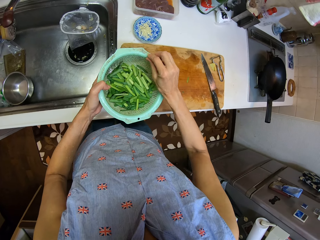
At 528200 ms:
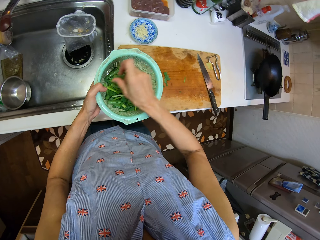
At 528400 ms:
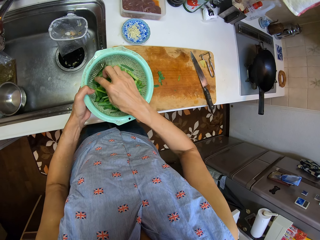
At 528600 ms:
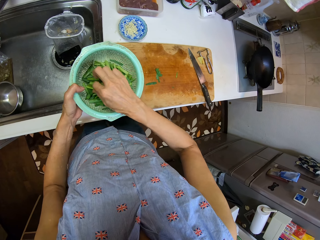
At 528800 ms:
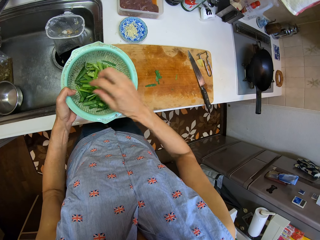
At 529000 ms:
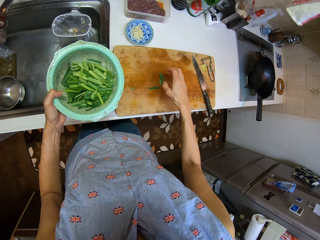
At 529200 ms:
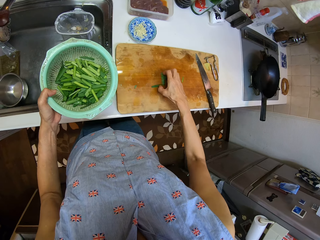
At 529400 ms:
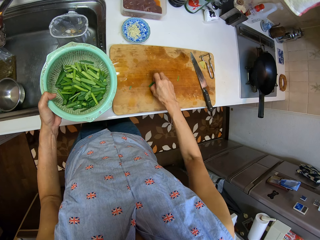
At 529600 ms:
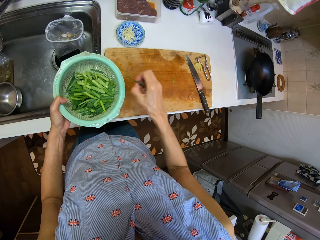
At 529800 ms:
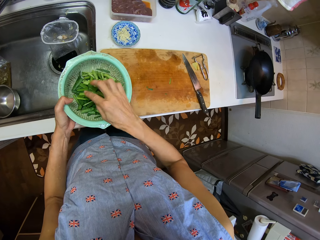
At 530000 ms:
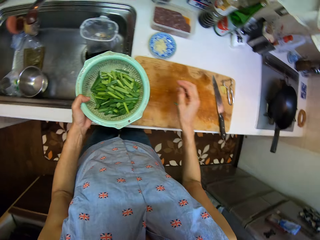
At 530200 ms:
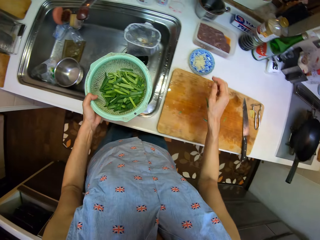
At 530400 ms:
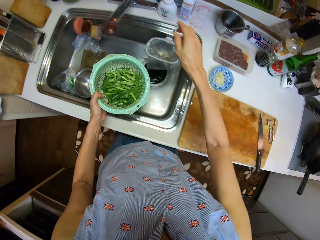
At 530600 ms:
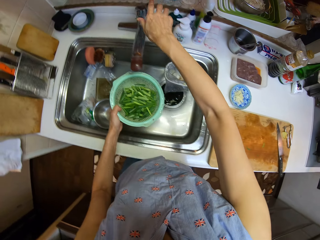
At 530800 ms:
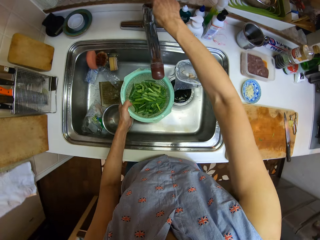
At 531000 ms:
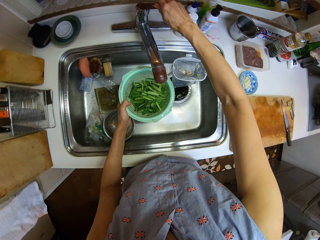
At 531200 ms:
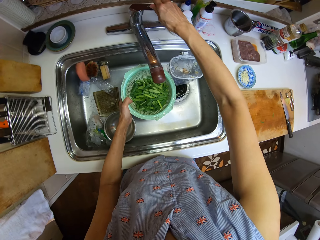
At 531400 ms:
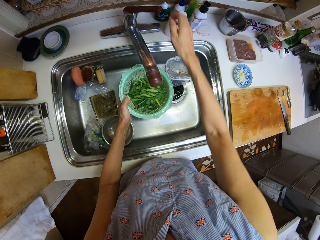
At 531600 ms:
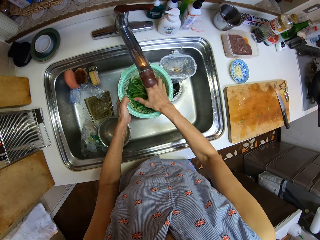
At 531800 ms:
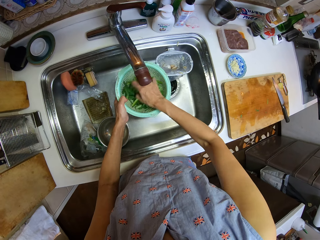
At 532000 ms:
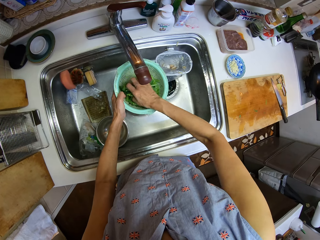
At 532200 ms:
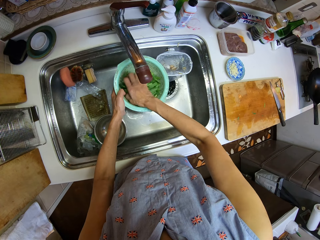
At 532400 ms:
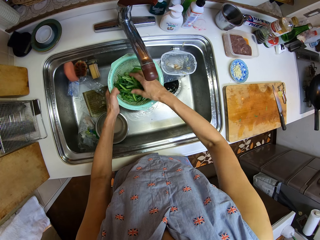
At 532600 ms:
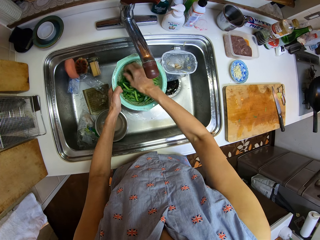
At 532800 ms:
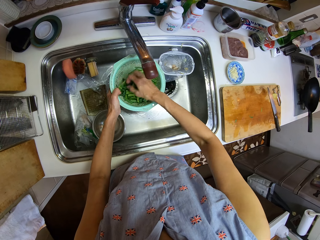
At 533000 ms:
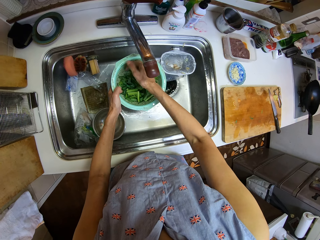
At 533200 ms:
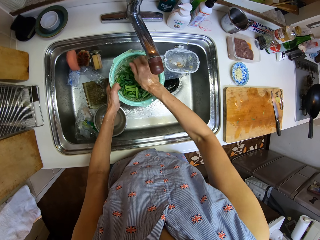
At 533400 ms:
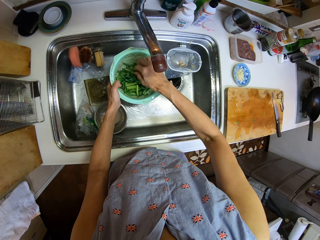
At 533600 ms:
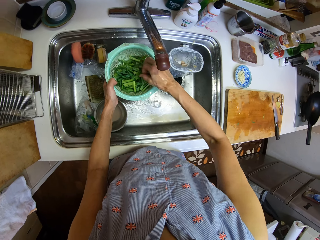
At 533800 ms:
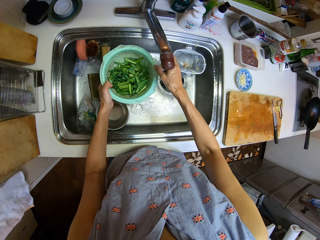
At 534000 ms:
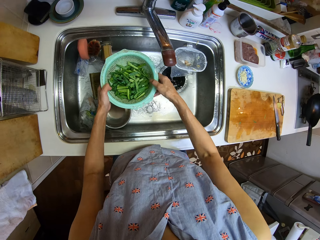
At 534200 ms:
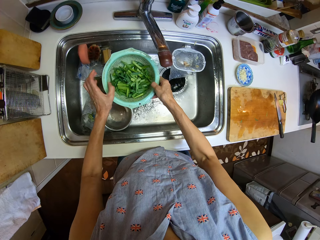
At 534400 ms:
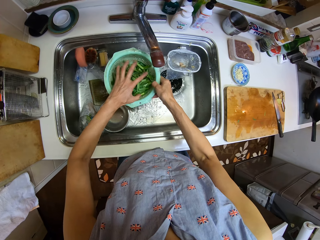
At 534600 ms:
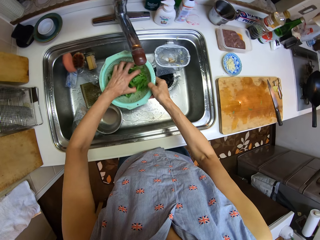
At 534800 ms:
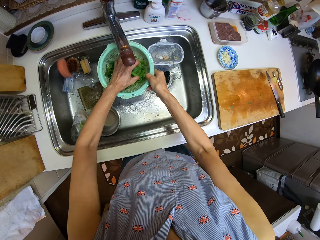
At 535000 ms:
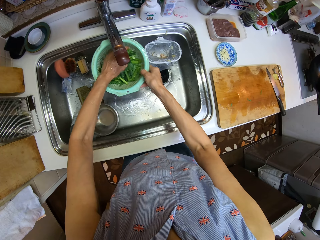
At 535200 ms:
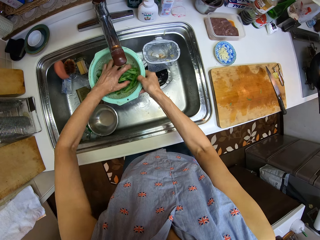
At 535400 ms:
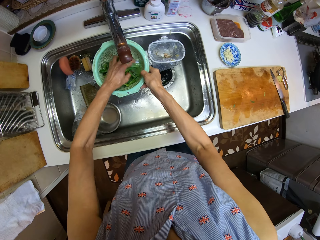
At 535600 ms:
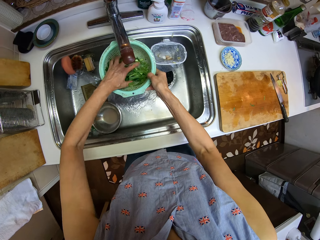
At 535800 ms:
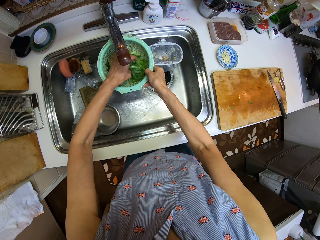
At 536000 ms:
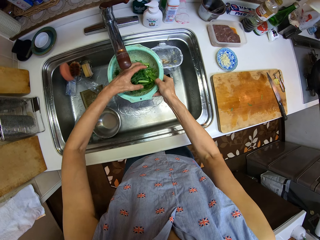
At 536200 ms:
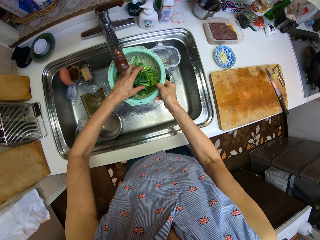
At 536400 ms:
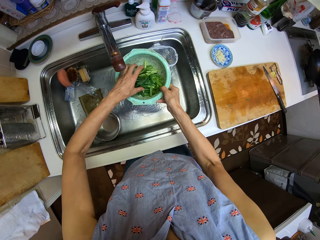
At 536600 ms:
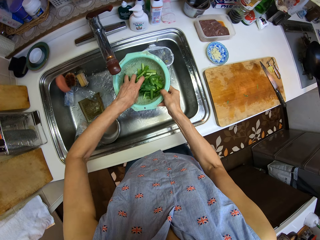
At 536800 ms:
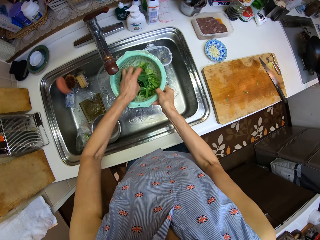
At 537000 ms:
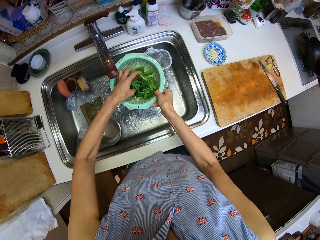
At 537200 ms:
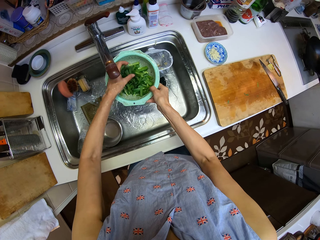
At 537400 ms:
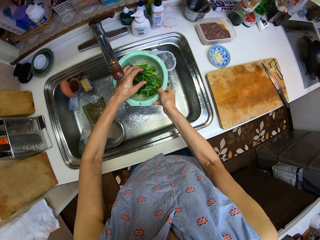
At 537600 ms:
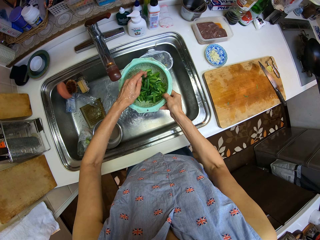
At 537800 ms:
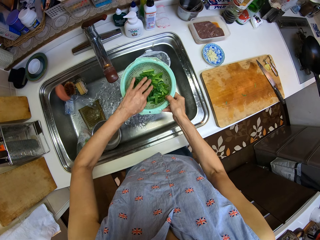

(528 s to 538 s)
The camera wearer puts the spring onions in the sieve. They pick spring onions from the chopping board and put the spring onions in the sieve. They turn on the tap. They wash the spring onions or celery in the sieve.

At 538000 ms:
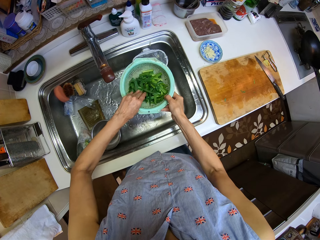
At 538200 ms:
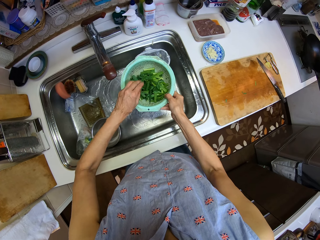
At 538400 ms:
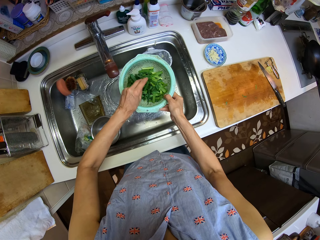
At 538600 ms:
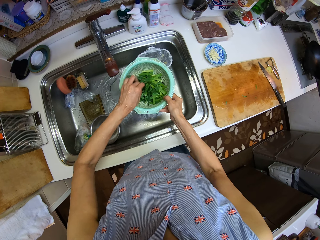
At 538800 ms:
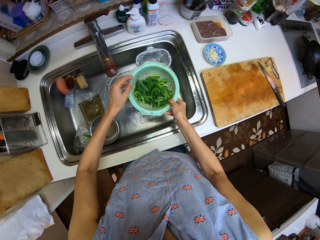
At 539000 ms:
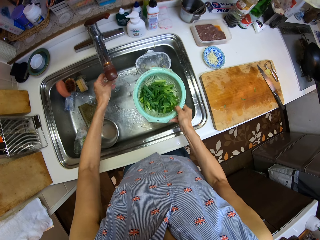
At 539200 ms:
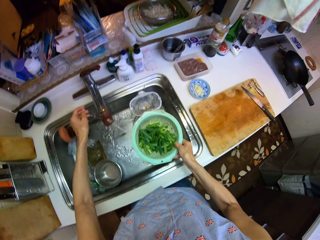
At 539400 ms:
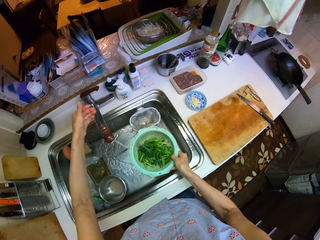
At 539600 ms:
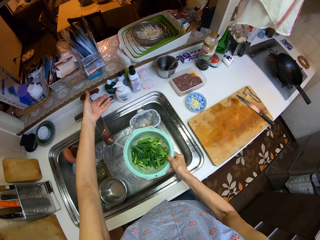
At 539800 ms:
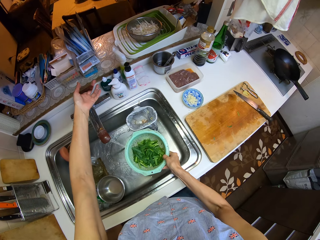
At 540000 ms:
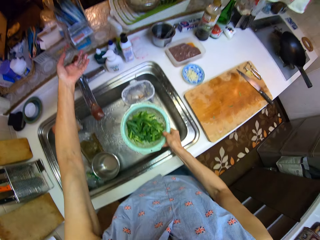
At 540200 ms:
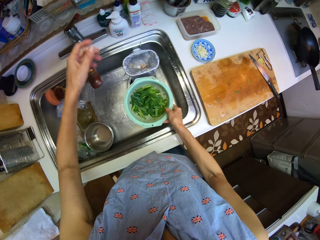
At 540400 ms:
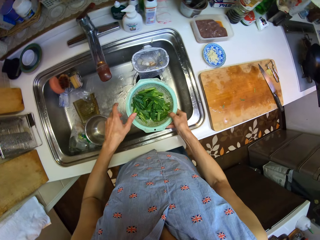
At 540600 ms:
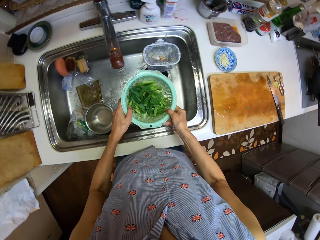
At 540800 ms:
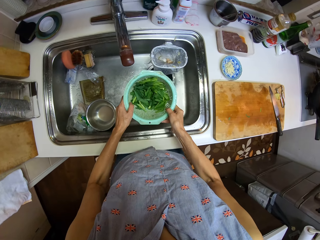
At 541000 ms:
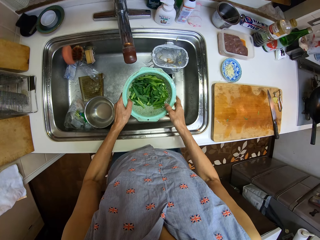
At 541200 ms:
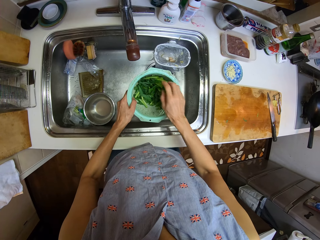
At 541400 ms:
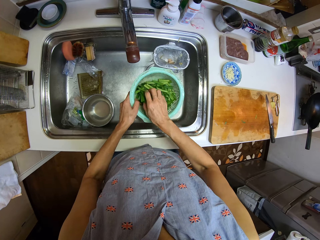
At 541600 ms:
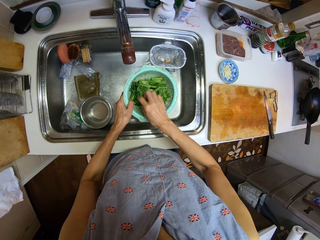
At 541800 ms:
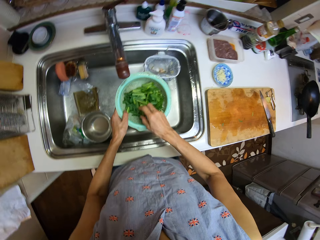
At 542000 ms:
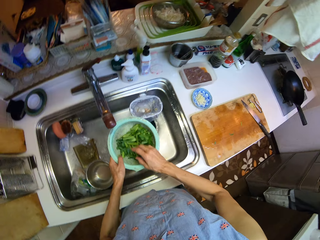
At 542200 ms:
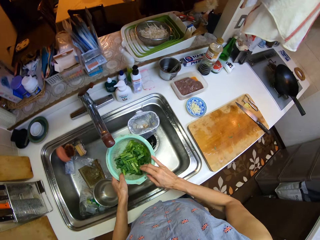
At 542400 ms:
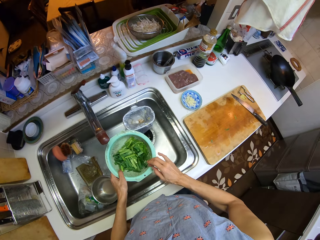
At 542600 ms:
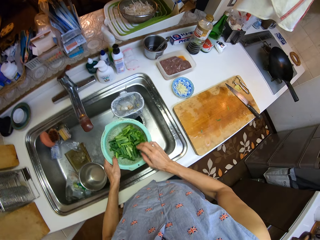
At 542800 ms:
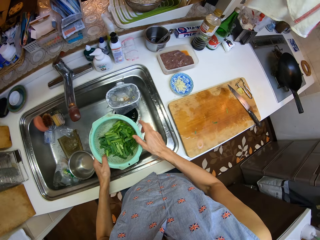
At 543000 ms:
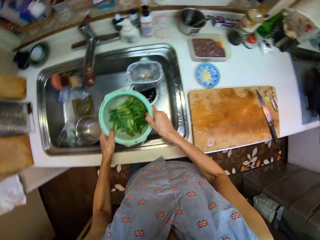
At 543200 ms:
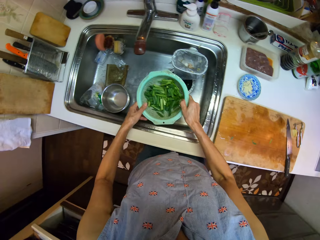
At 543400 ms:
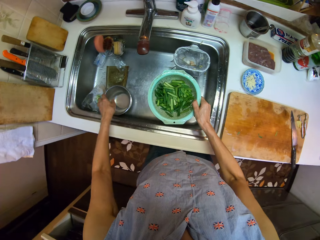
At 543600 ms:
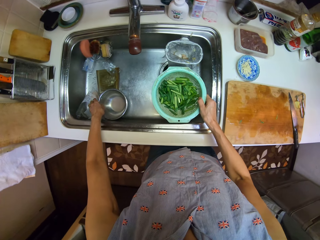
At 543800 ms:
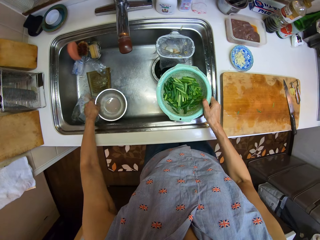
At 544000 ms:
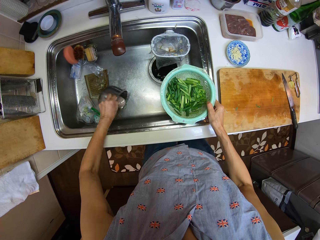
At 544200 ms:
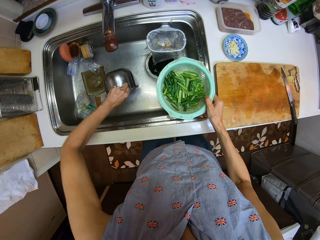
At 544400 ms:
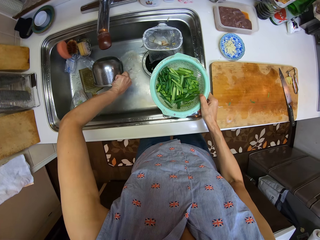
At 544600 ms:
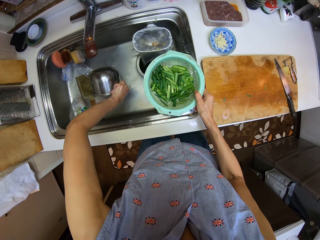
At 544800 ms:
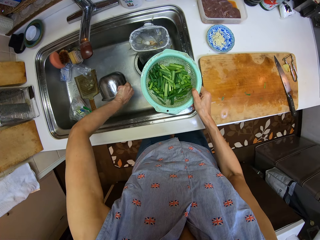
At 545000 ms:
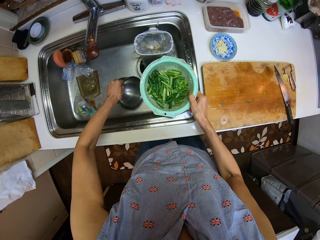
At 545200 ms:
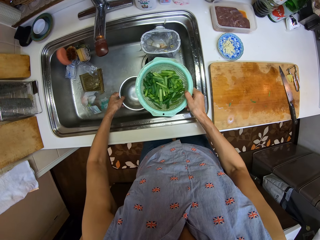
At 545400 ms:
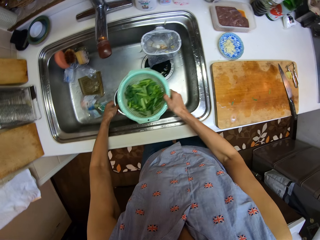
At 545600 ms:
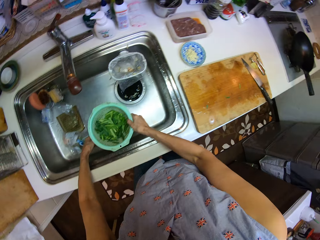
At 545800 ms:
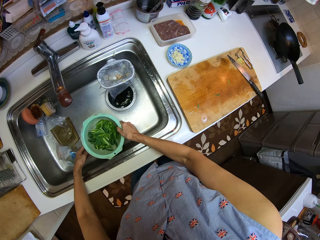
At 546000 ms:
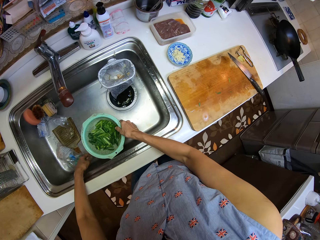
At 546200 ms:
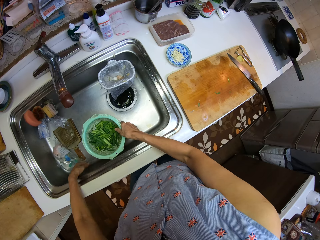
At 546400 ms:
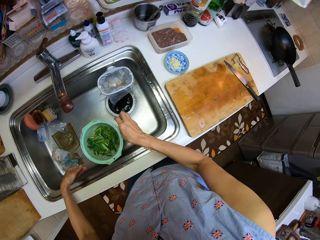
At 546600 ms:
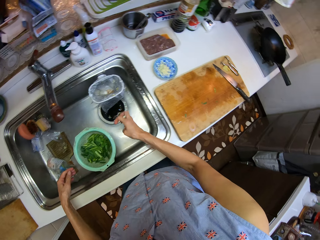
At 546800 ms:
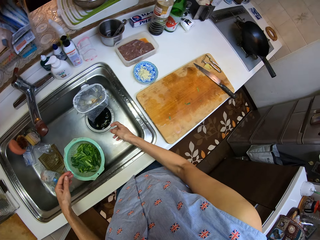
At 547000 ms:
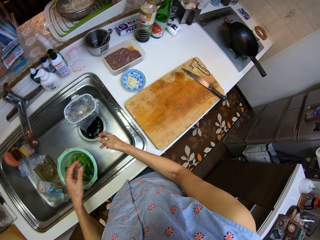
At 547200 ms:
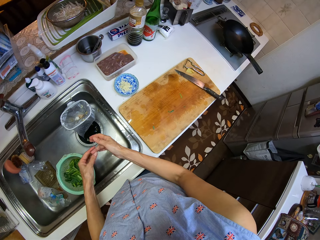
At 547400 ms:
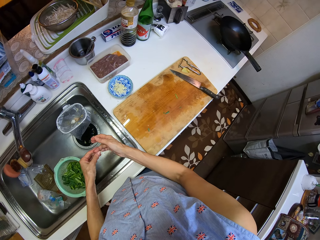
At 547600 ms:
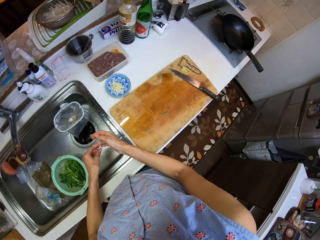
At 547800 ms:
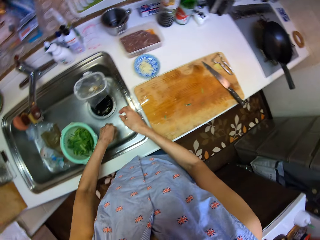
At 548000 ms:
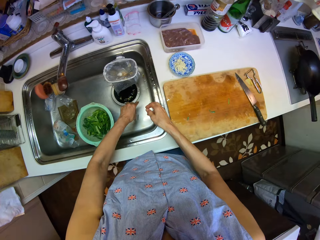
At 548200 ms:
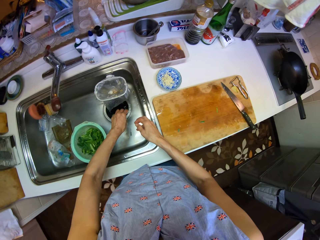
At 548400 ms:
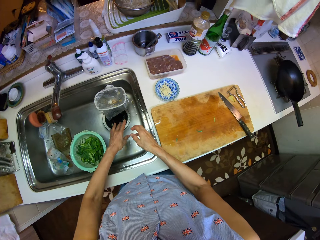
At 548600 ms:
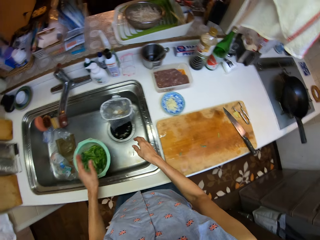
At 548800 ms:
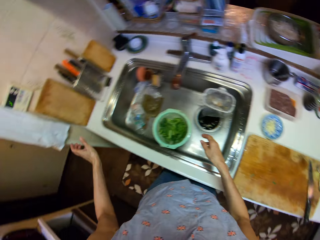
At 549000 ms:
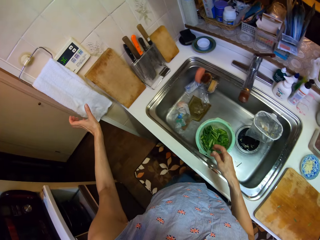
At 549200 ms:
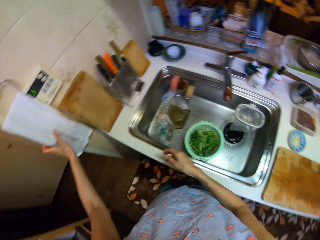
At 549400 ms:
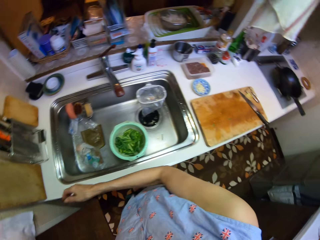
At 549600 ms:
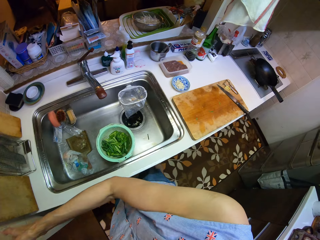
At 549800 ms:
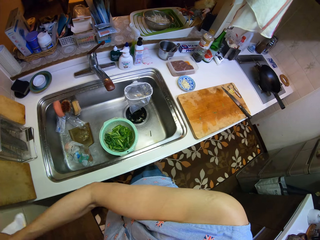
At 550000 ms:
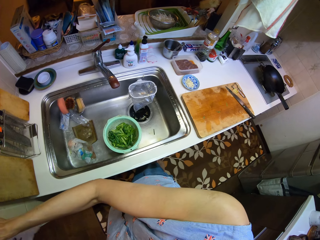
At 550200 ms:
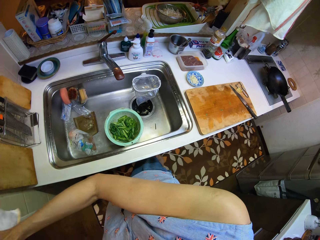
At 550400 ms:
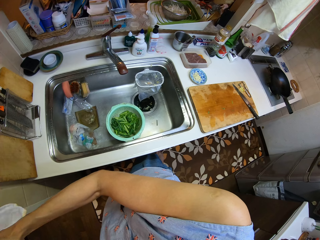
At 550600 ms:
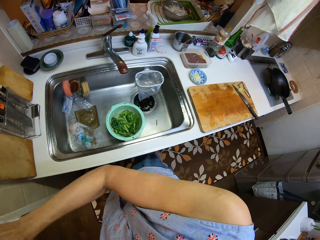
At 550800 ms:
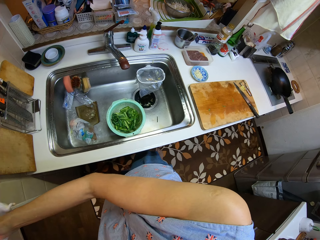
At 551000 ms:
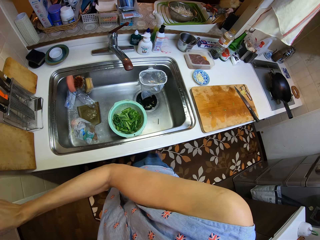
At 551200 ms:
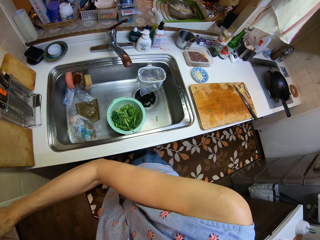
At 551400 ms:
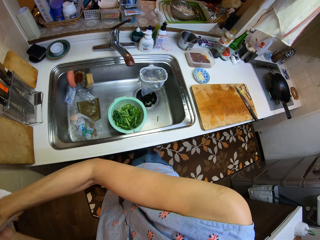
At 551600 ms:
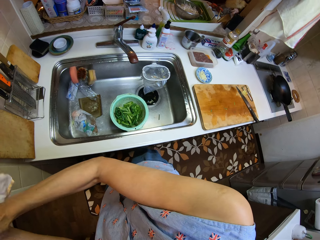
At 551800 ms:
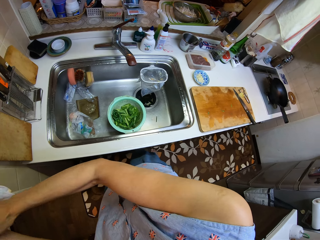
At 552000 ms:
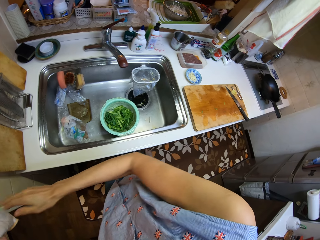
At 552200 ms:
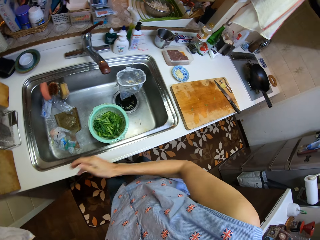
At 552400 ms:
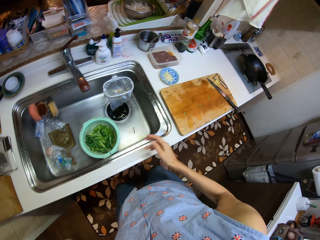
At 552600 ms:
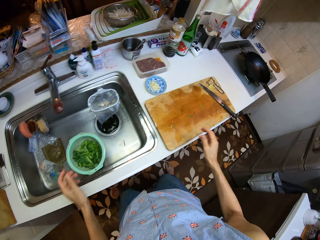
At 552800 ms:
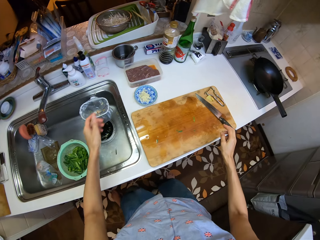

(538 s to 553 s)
The camera wearer turns off the tap. He drains the water from the spring onions. He takes a bowl from the sink. He sits the sieve with spring onions on the bowl in the sink. He dries his hands on the kitchen napkin. He cleans his hands with a towel.
